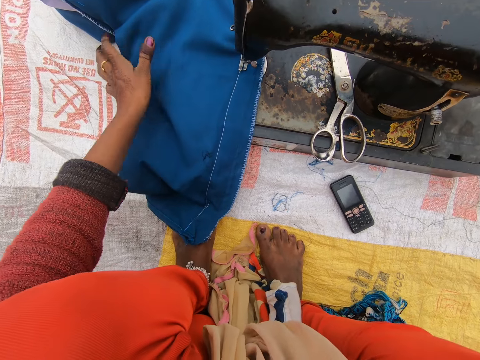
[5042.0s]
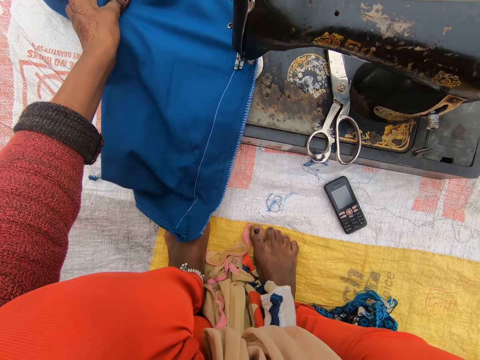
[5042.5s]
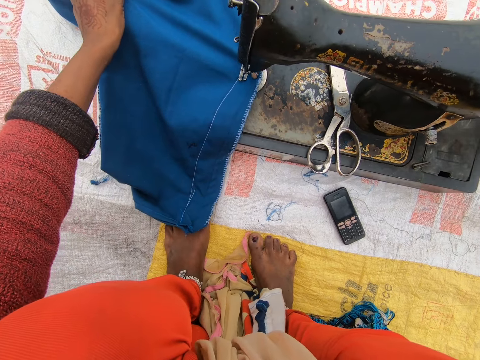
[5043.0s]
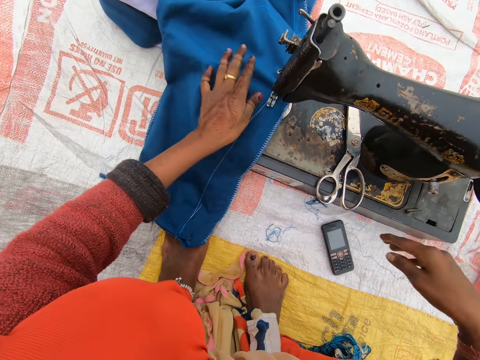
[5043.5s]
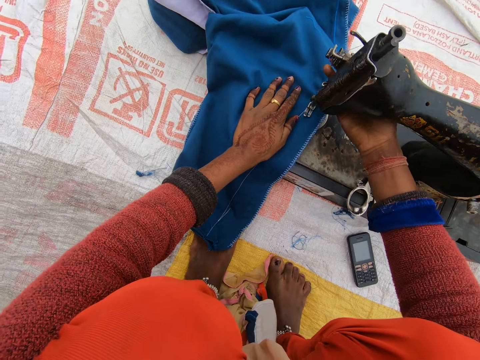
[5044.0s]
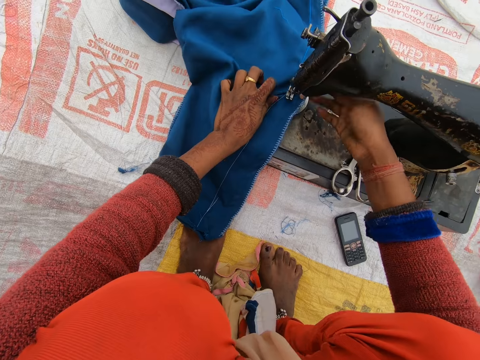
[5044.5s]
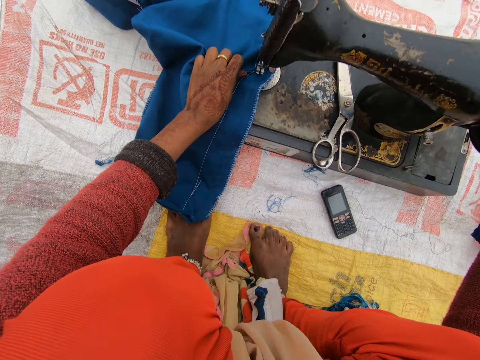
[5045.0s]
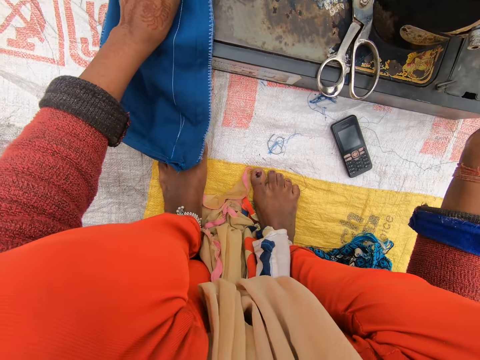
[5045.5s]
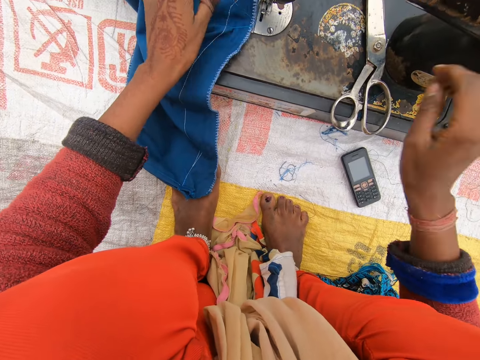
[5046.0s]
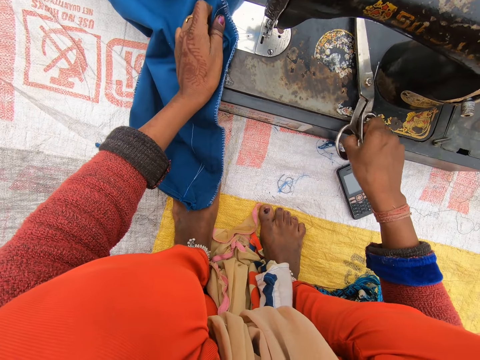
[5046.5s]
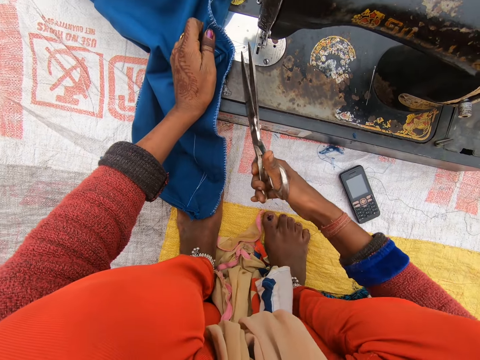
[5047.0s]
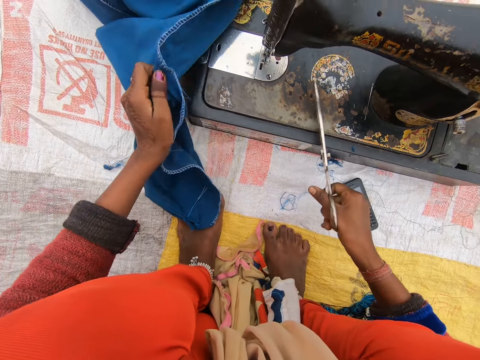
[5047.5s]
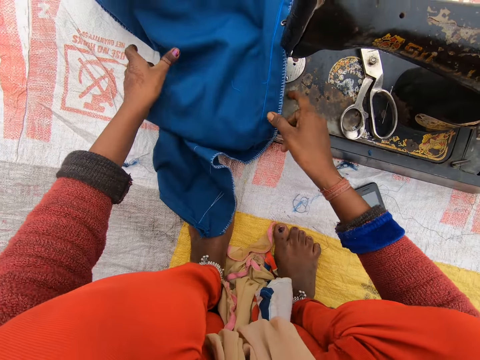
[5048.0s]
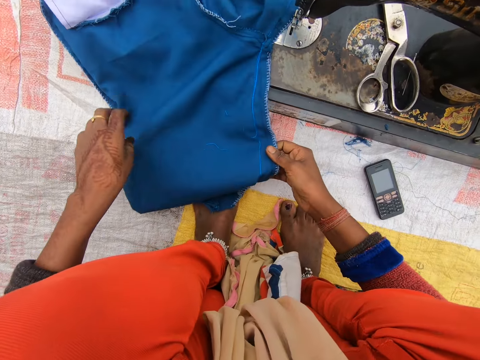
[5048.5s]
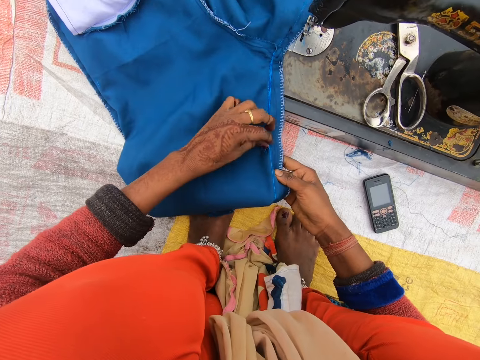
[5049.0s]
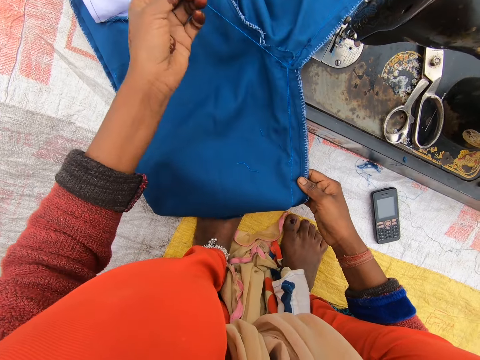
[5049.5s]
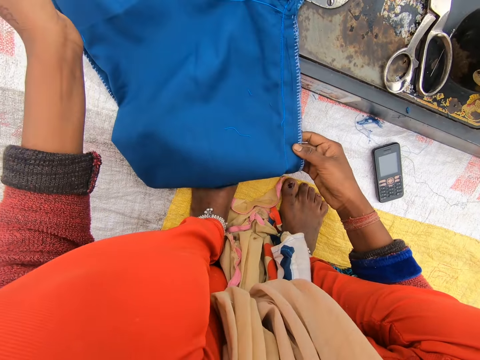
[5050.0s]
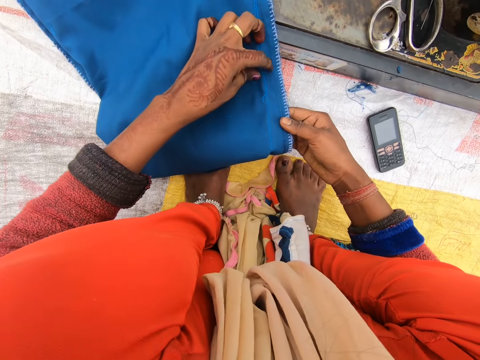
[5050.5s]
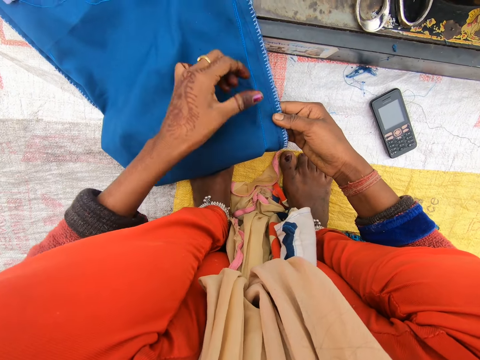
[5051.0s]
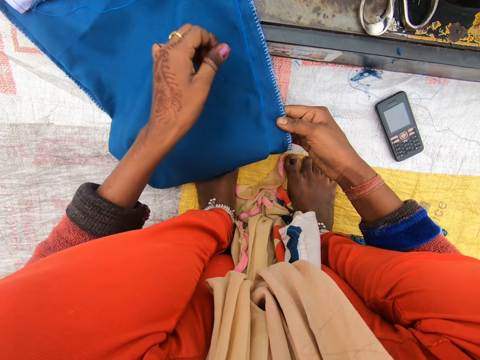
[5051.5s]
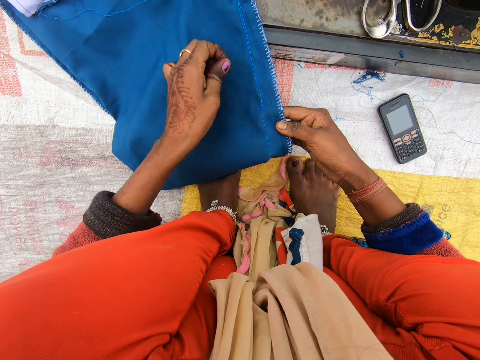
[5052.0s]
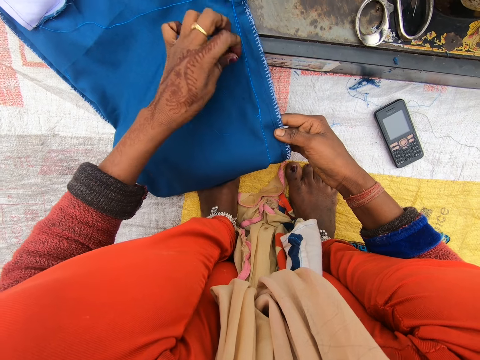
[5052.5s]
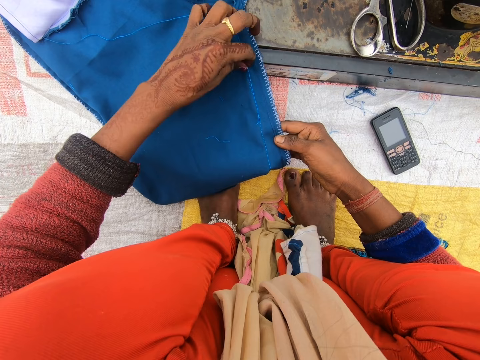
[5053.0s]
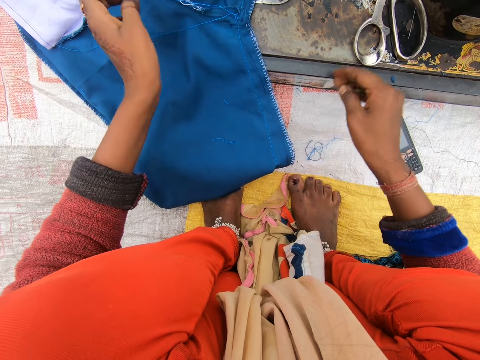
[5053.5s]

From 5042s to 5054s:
The camera wearer starts the machine. She pulls the cloth. She adjusts the needle clamp with her right hand. She touches the machine. She touches the machine again. She picks up the scissors from the sewing machine. She cuts the thread with the scissors. She drops the scissors on the sewing machine. She adjusts the cloth with her hands. She pulls the cloth from the cloth. She pulls the threads from the cloth.

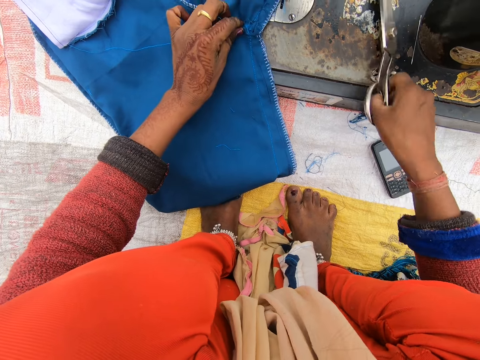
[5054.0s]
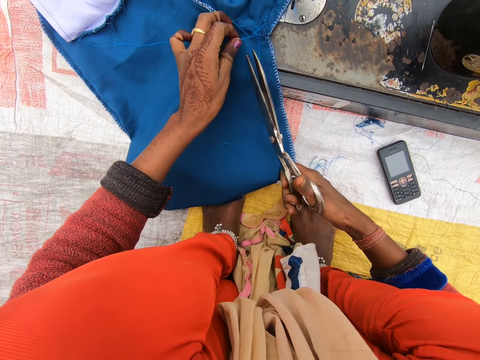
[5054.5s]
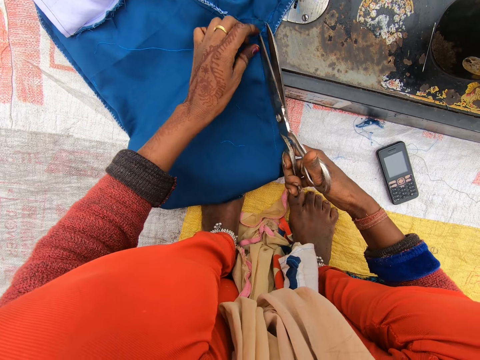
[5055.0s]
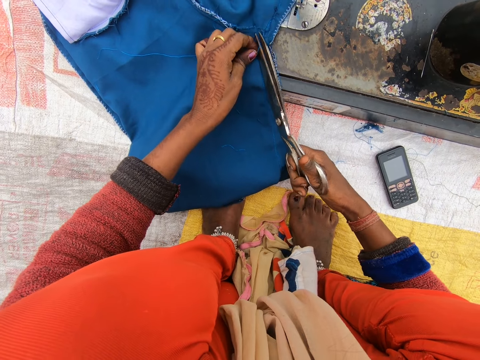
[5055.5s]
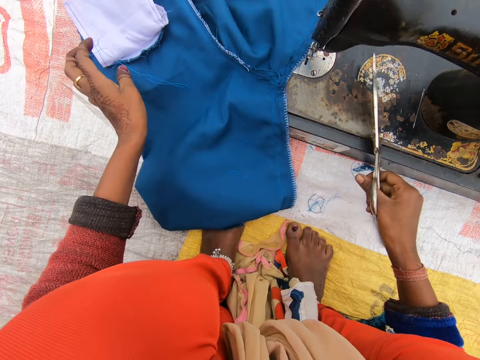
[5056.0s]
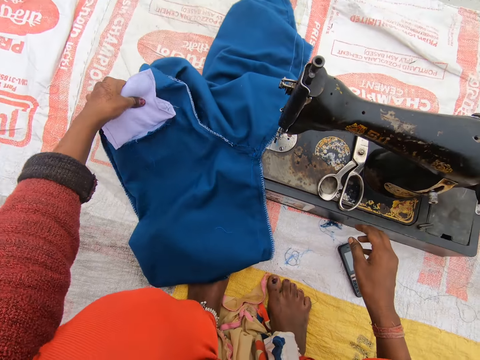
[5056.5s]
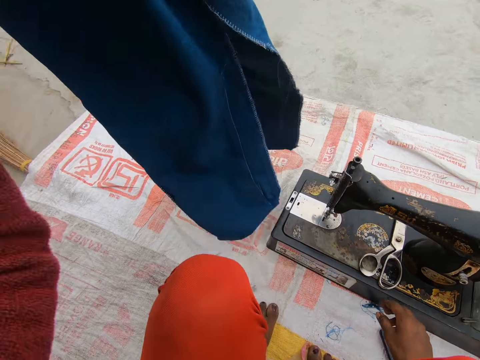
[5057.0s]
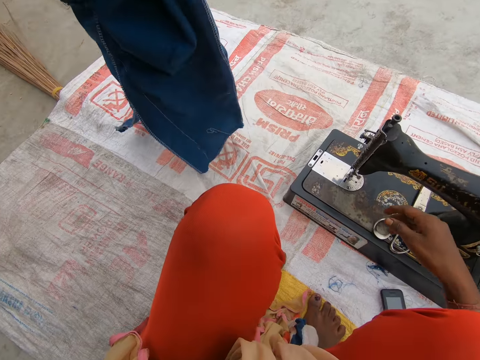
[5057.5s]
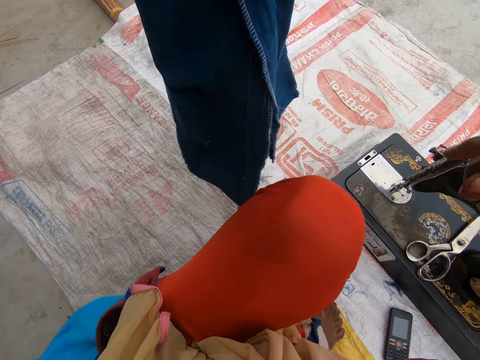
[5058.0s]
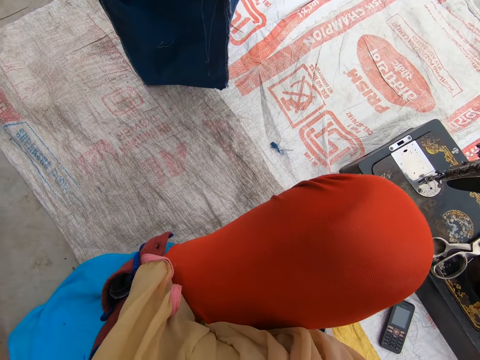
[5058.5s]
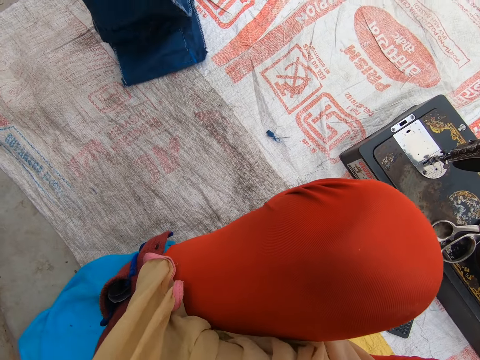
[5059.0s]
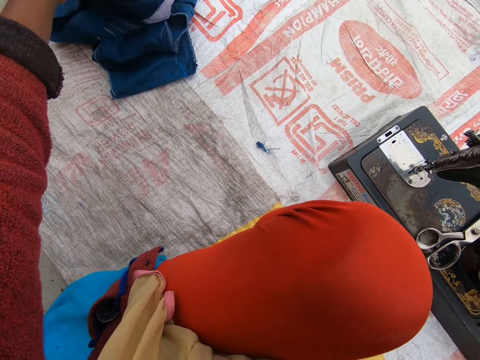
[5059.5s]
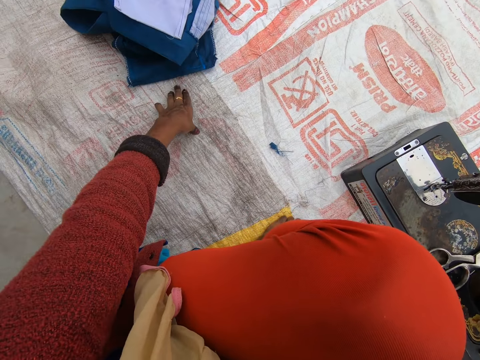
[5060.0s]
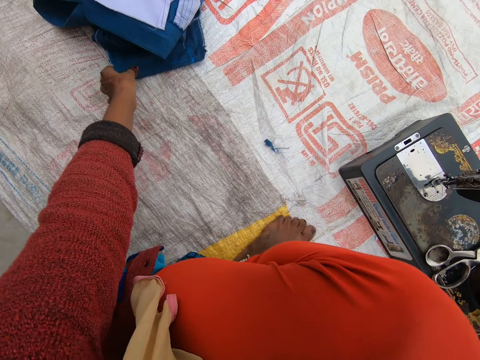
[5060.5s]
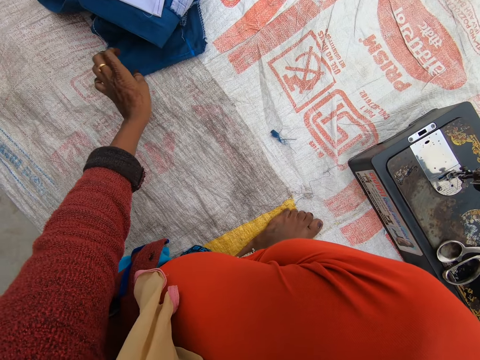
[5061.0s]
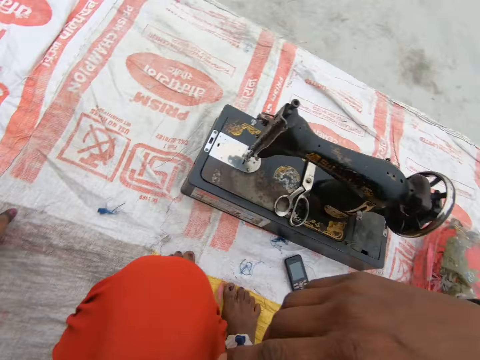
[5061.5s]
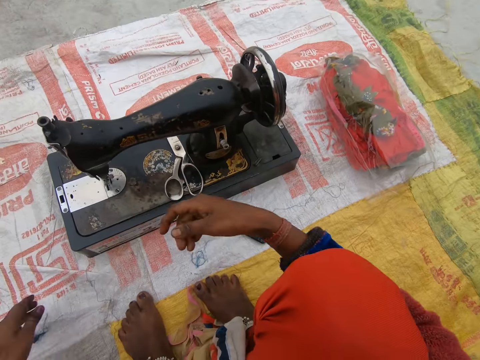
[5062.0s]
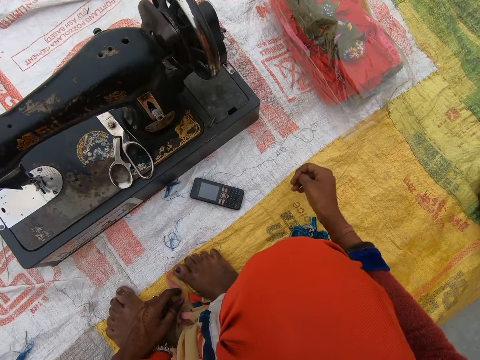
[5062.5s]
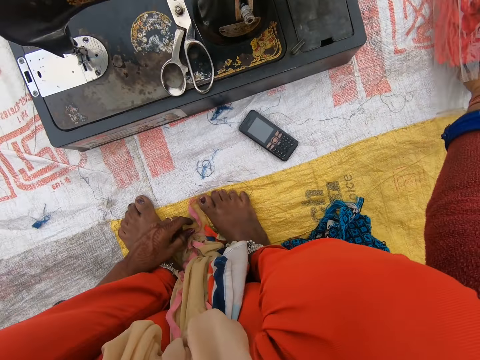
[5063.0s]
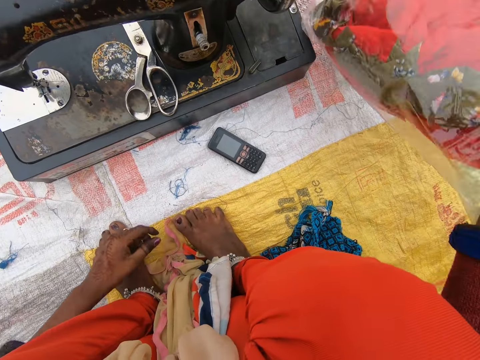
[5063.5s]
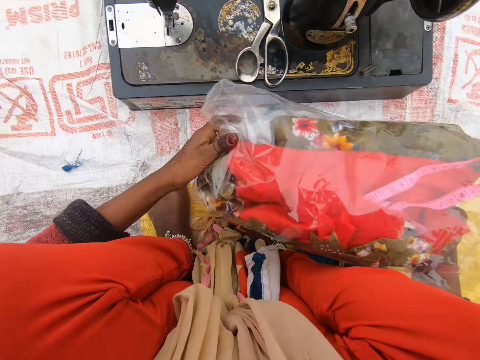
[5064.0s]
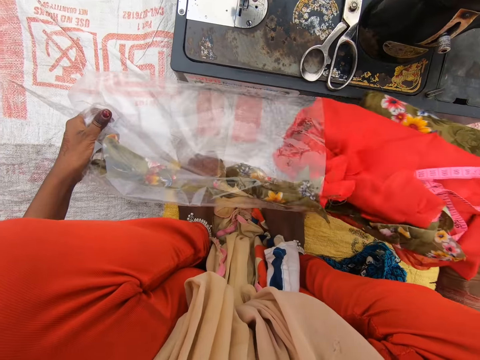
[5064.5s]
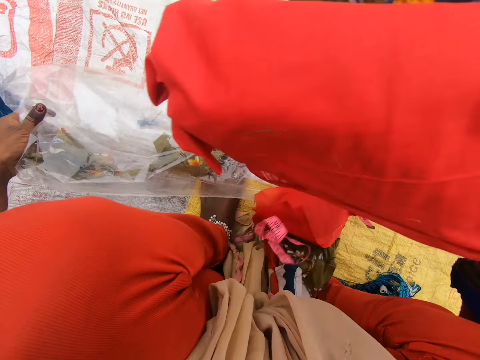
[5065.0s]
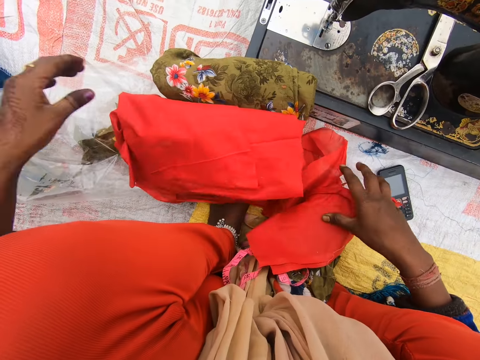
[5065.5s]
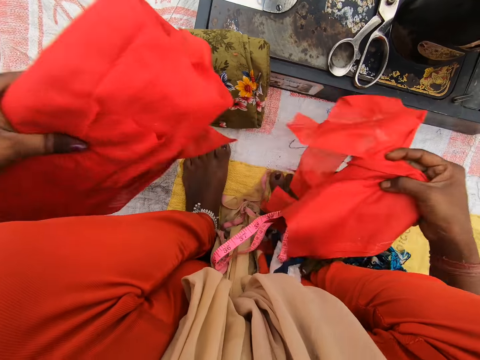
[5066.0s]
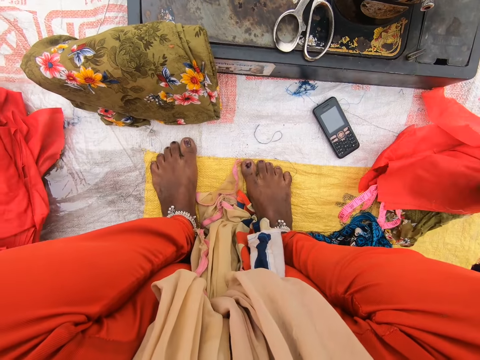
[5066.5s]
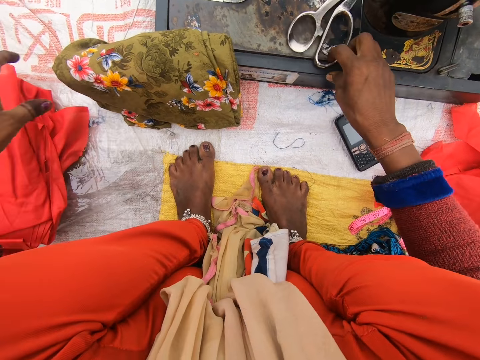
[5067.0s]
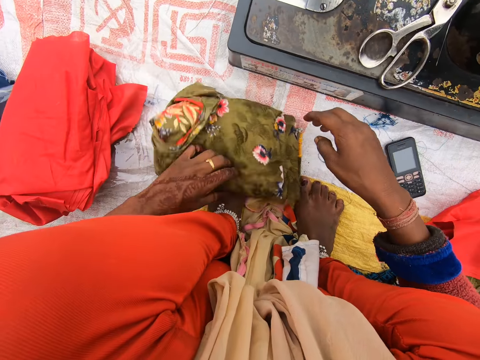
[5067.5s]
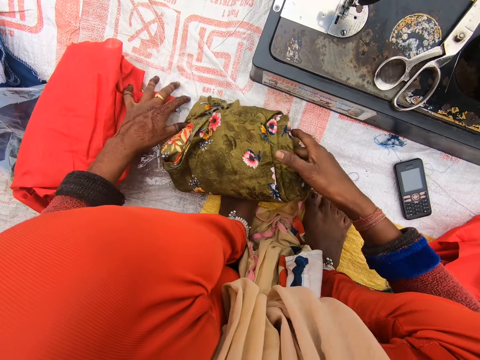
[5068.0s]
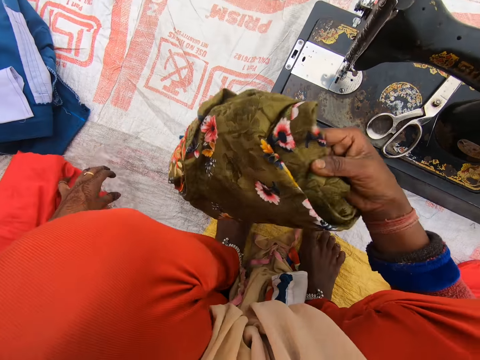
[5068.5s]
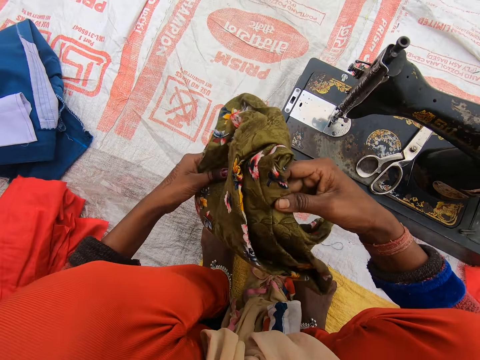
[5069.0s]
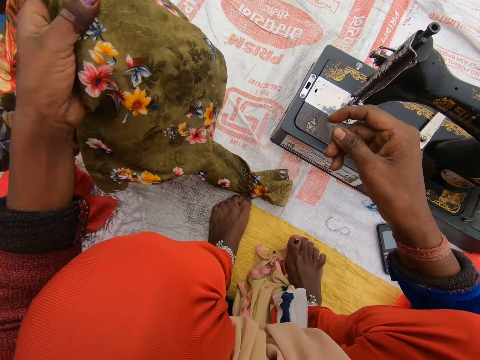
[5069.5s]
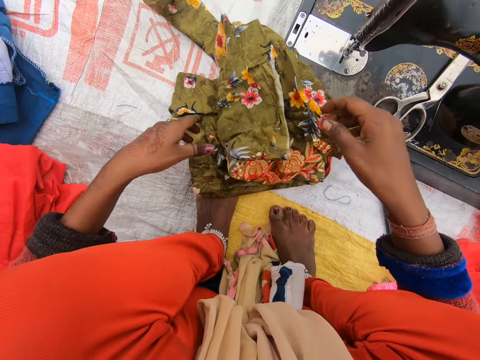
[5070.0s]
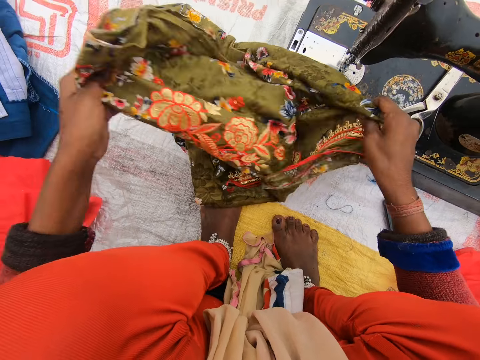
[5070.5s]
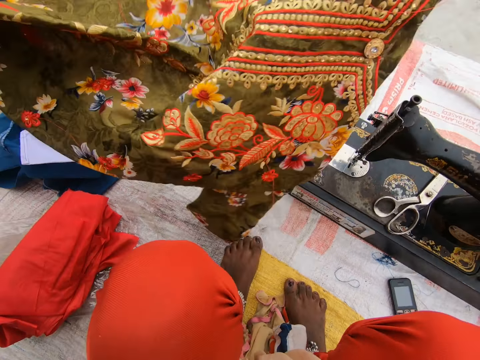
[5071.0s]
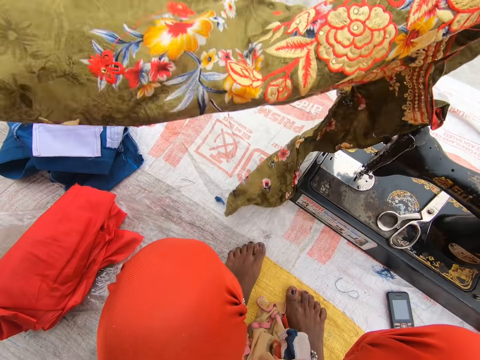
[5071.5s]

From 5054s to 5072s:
The camera wearer picks up the scissors from the sewing machine. She cuts the thread with the scissors. She drops the scissors on the sewing machine. She holds the cloth in her left hand. She lifts the cloth. She shakes the cloth with her left hand. She drops the cloth on the floor. She touches the cloth. She lowers her hand. She picks up a nylon of cloth with her right hand. She removes the cloth from the nylon. She puts the clothes down. She holds the clothes. She drops the cloth on the floor. She adjusts a cloth on the floor with her left hand. She touches the scissors. She takes the cloth. She pushes the nylon of cloth with her left hand. She adjusts the cloth with her hands. She raises the cloth. She unfolds the cloth. She puts the cloth down. She unfolds the cloth.
